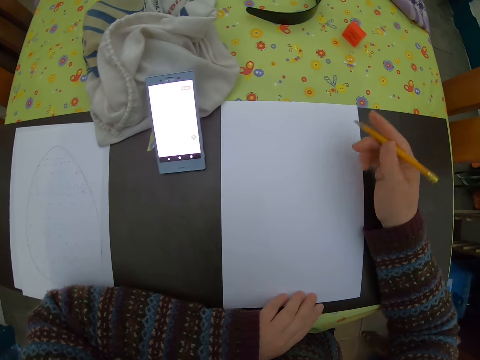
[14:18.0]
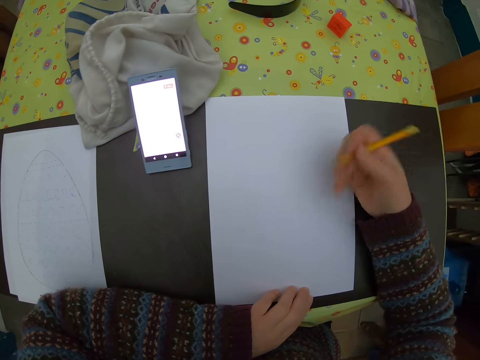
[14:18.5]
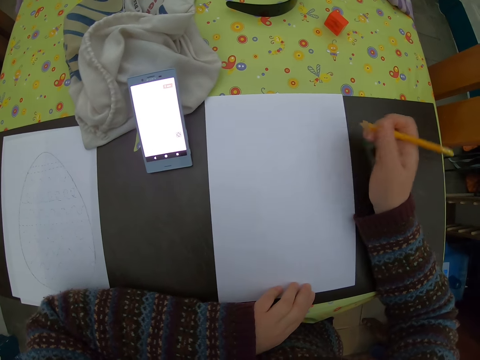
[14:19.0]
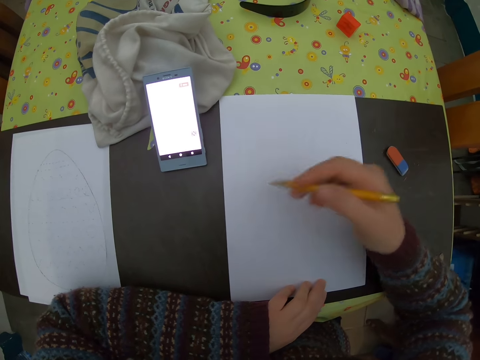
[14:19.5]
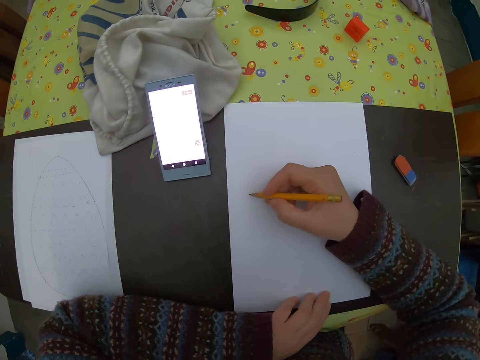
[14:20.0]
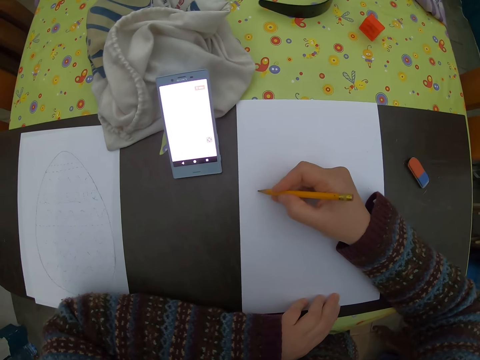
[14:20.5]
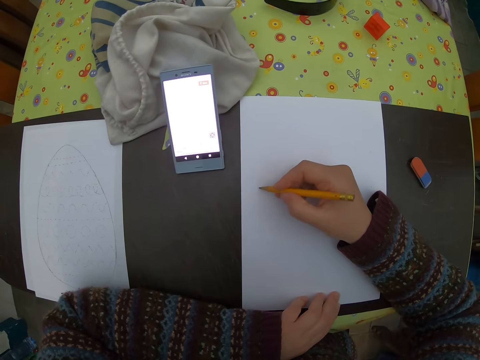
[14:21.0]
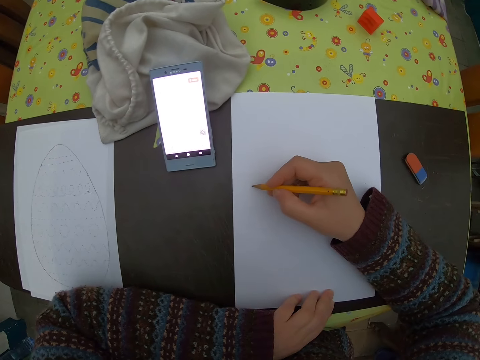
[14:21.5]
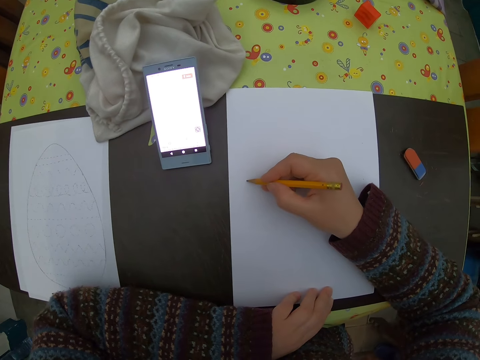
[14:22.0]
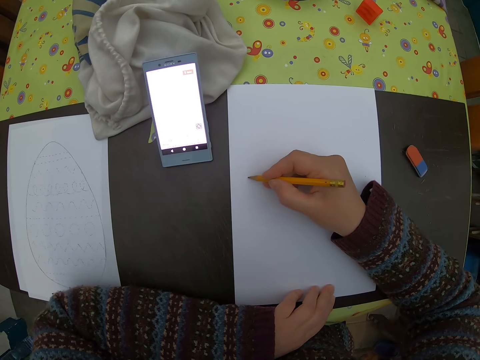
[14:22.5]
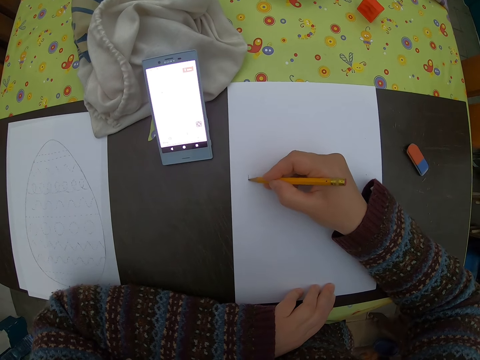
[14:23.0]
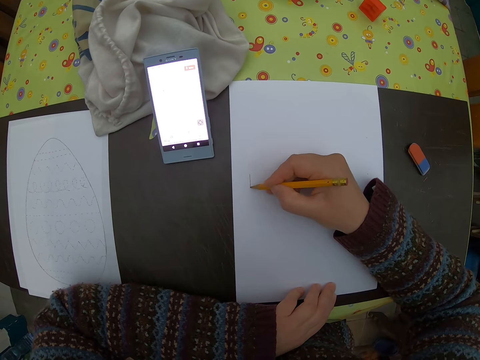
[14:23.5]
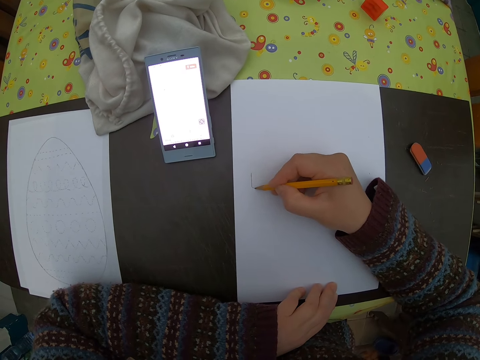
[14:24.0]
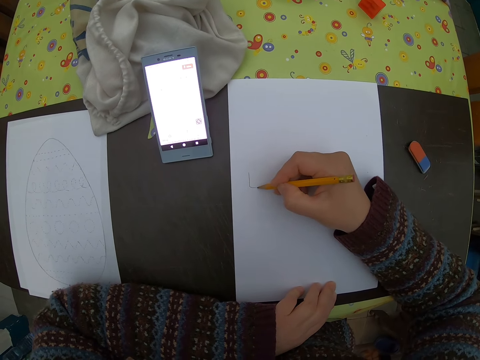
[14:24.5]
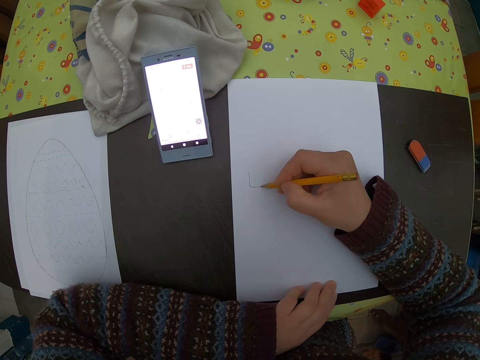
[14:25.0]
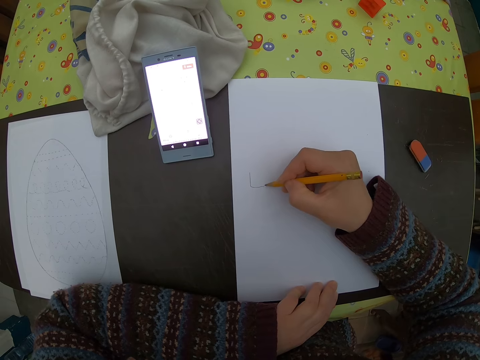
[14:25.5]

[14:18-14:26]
The camera wearer draws on the paper on the table with a pencil in his right hand.

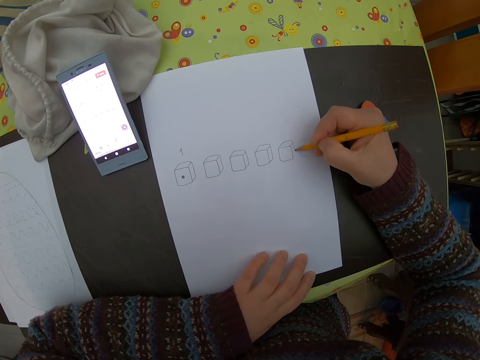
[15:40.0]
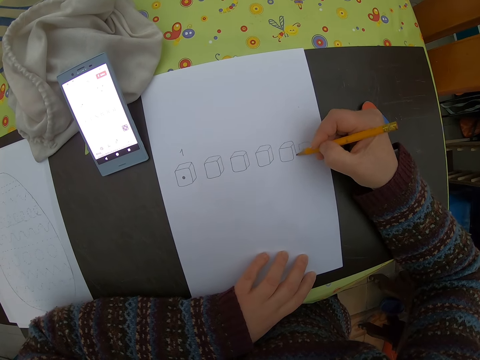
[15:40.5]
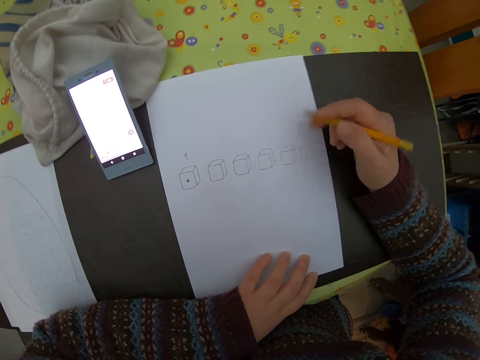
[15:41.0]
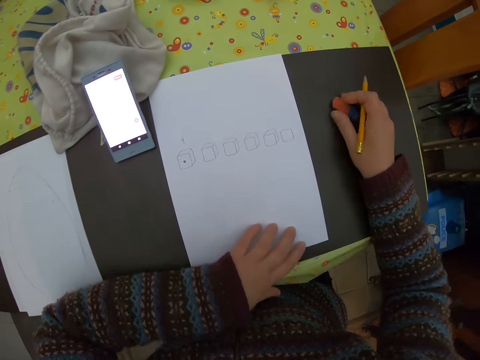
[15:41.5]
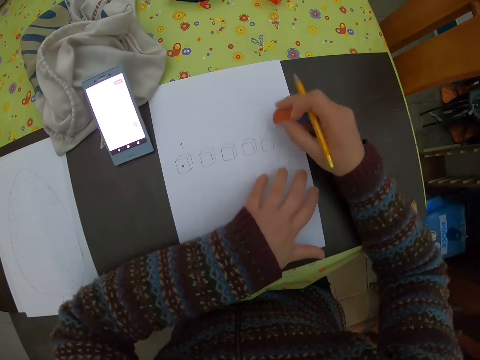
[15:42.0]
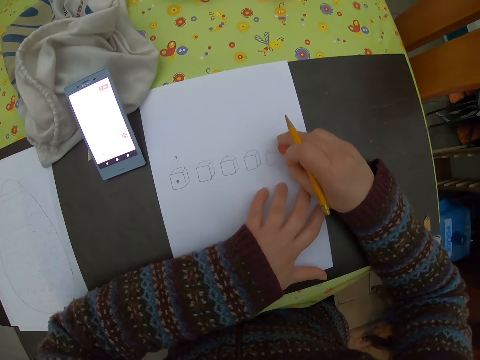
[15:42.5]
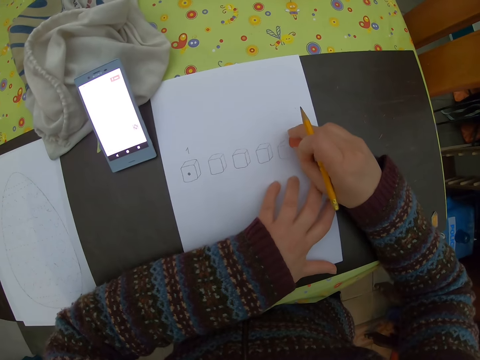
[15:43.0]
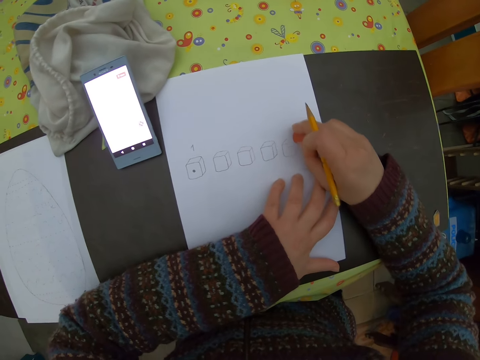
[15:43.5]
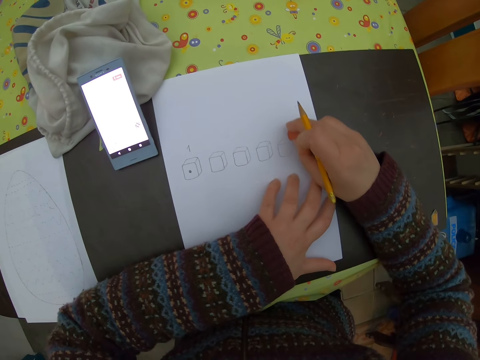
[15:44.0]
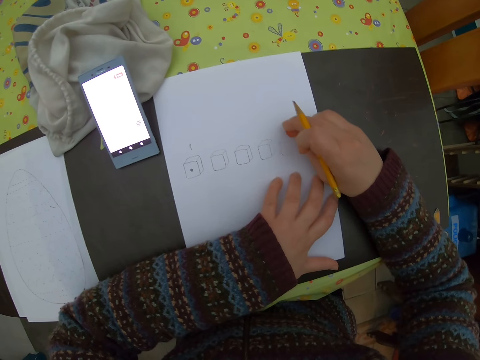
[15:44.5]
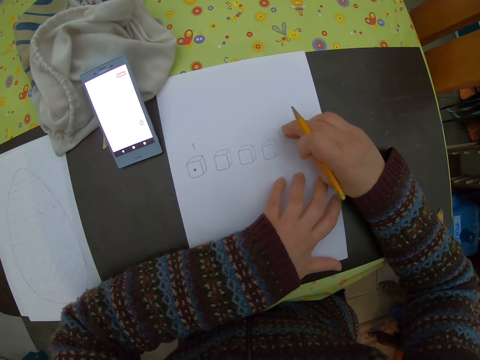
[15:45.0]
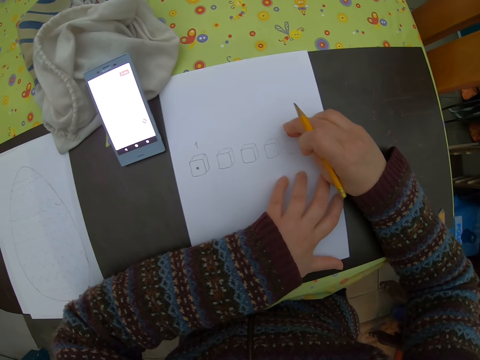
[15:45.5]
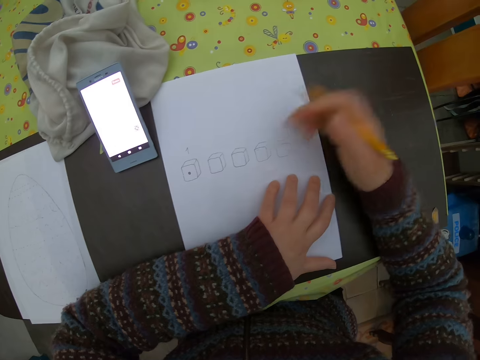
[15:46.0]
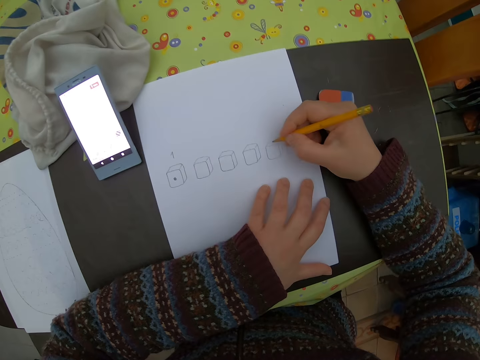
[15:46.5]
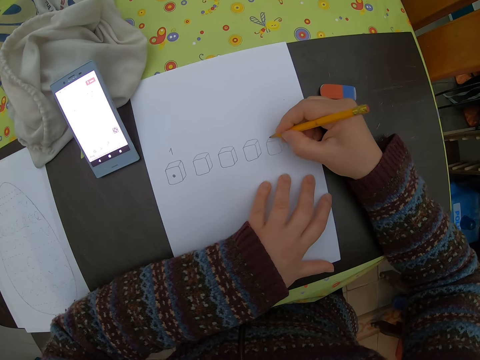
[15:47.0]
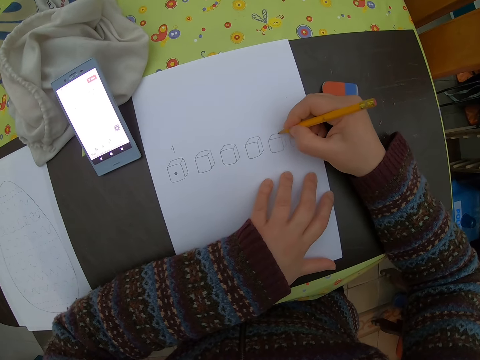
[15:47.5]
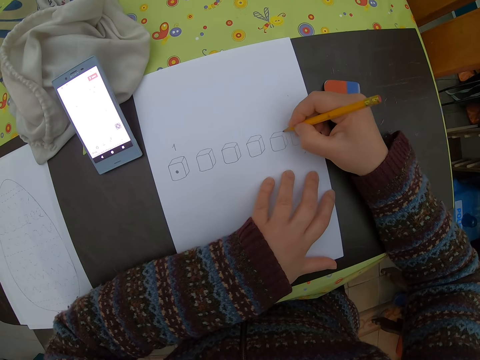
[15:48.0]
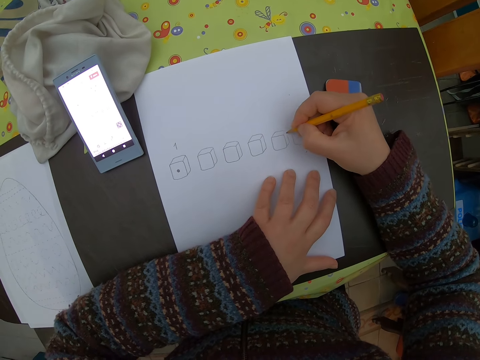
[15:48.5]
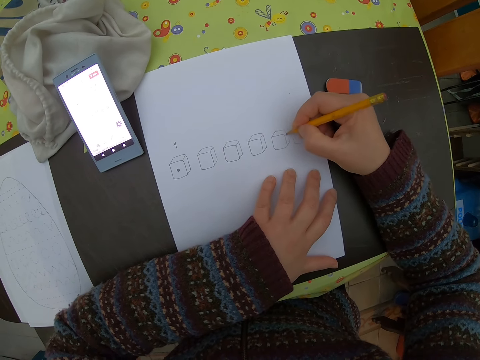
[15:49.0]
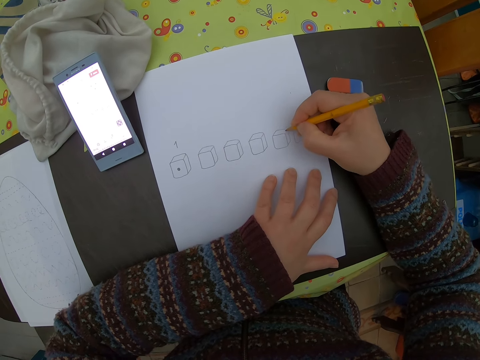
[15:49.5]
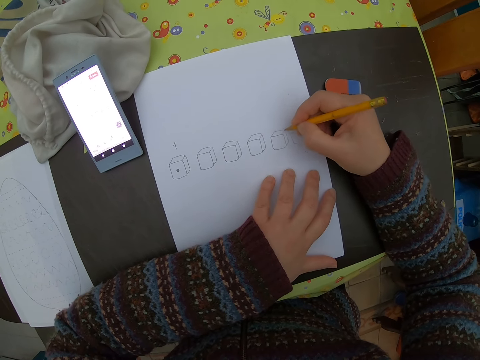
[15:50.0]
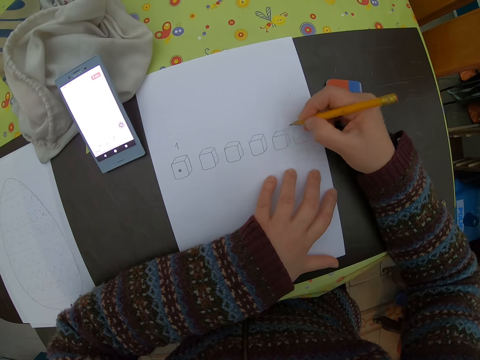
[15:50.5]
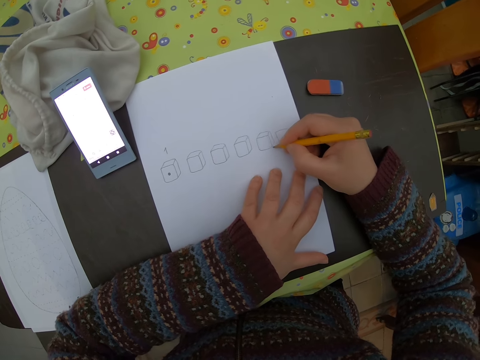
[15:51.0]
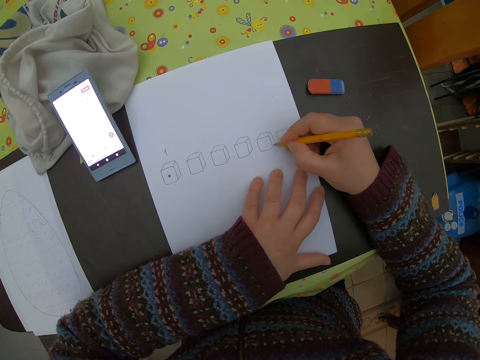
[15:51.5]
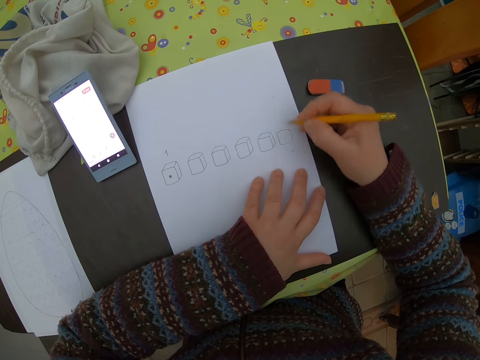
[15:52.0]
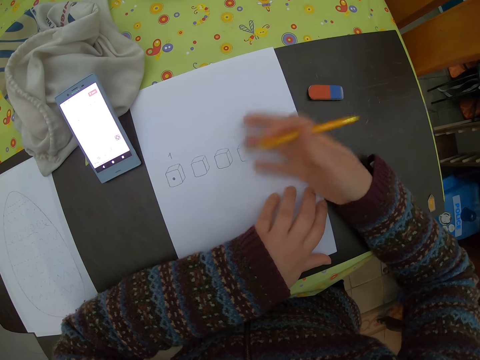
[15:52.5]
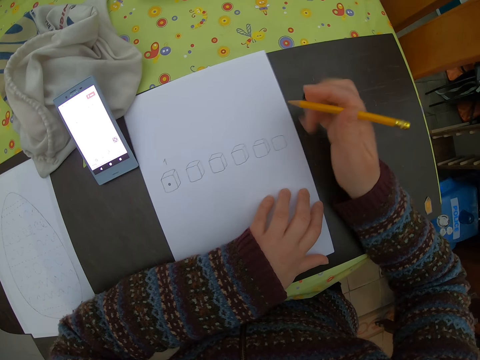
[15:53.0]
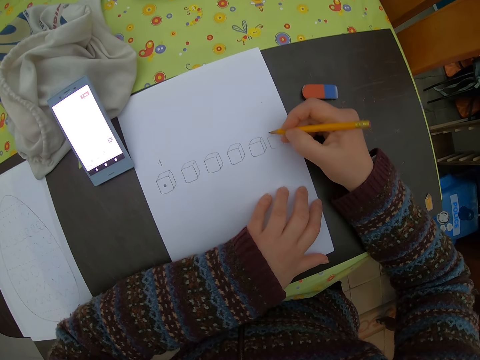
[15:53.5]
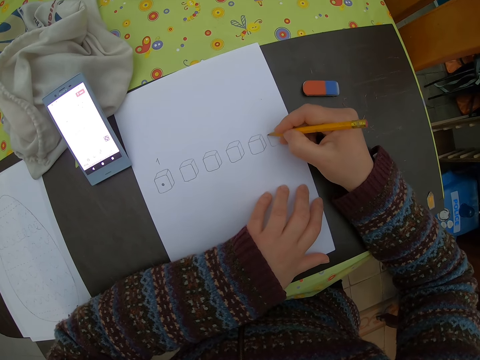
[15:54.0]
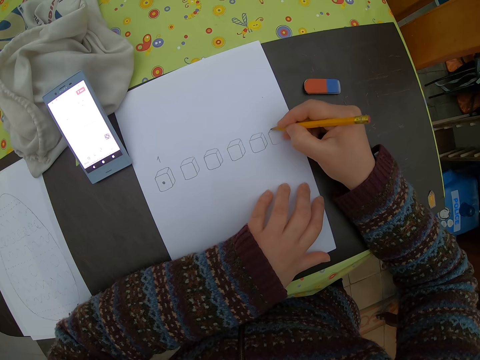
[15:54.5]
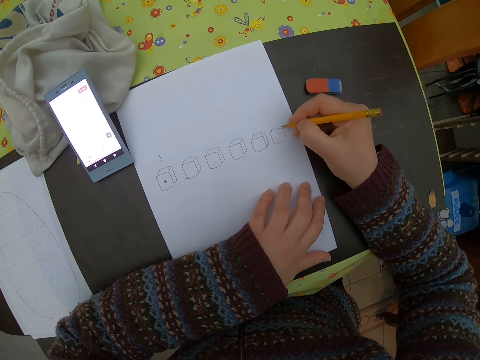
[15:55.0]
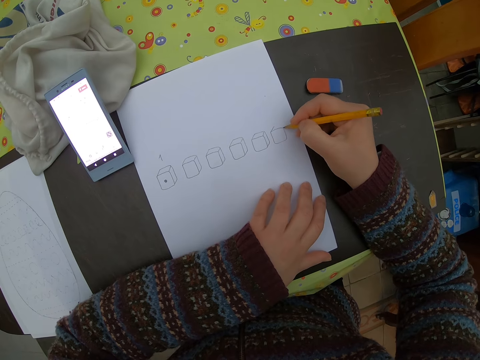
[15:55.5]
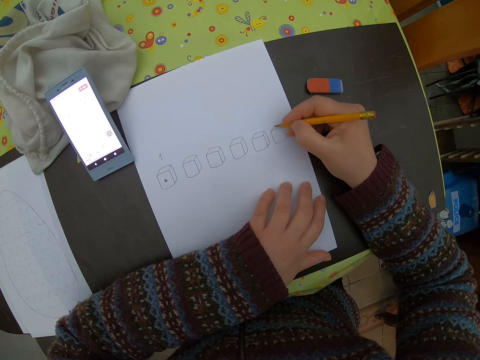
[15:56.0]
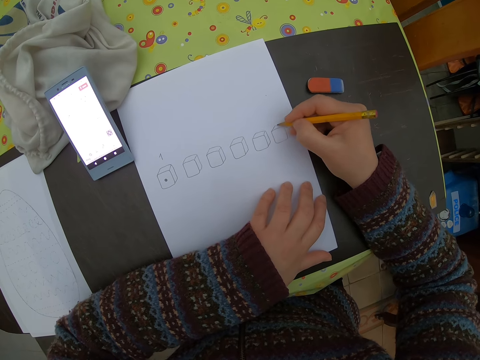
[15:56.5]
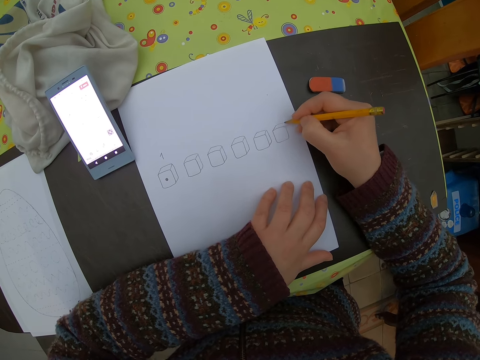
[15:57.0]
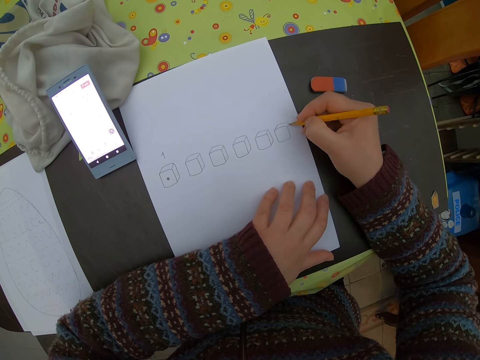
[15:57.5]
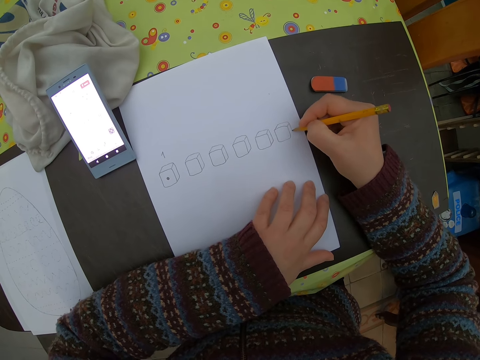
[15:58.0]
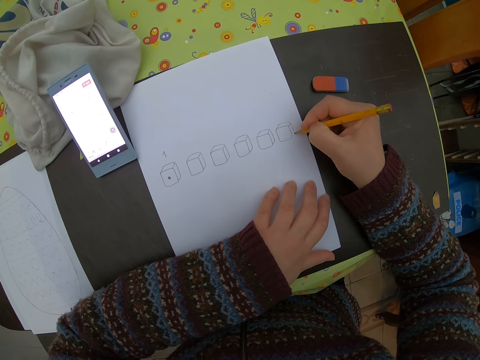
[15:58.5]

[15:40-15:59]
The camera wearer picks up an eraser on the table with his right hand. He cleans a diagram on the table with the eraser in his right hand. He drops the eraser back on the table with his right hand. He draws on the paper on the table with a pencil in his right hand. He wipes with the hand. He draws with the pencil.
